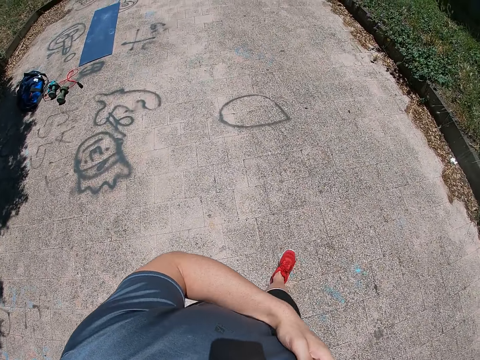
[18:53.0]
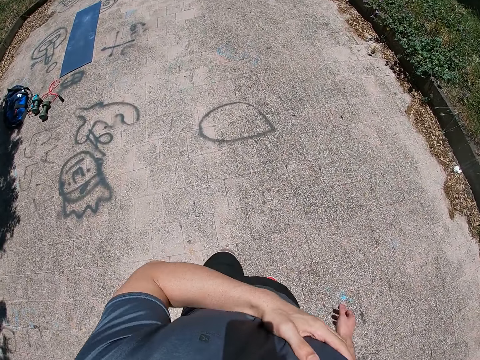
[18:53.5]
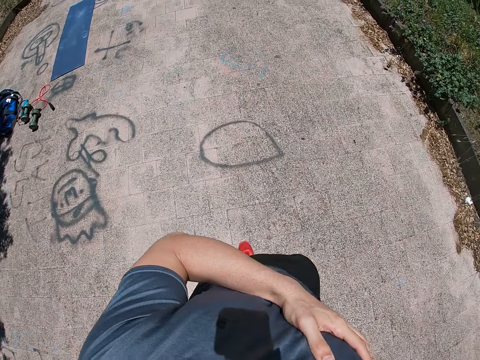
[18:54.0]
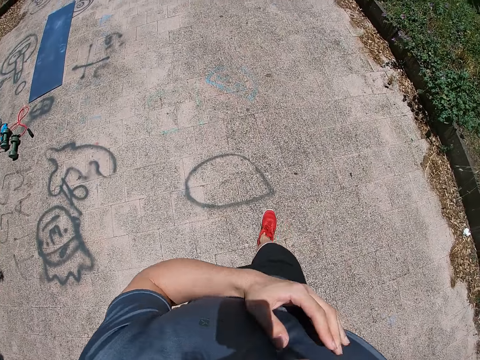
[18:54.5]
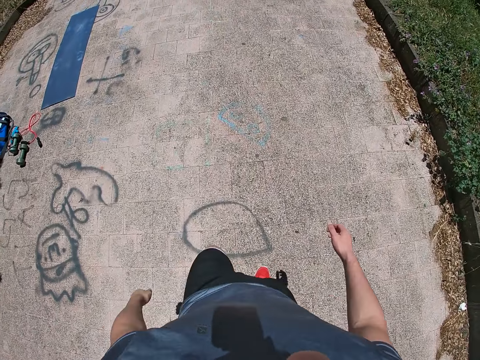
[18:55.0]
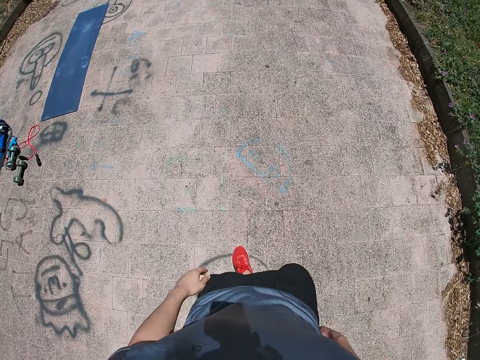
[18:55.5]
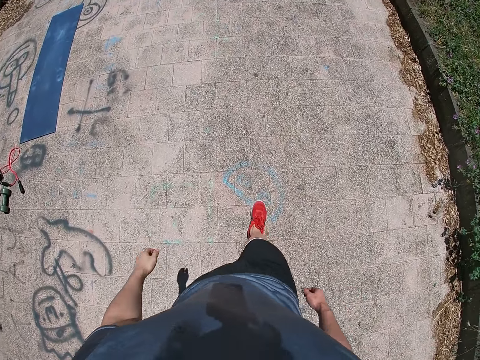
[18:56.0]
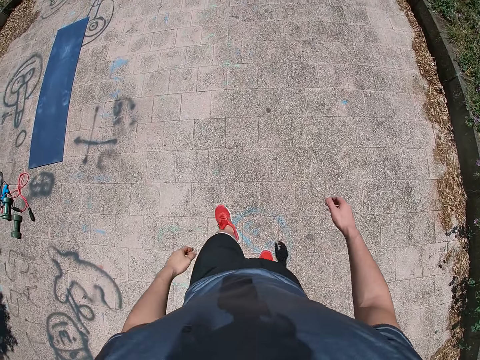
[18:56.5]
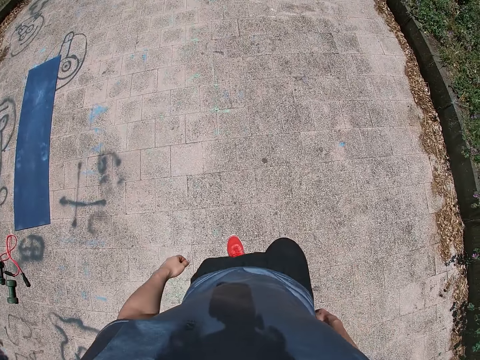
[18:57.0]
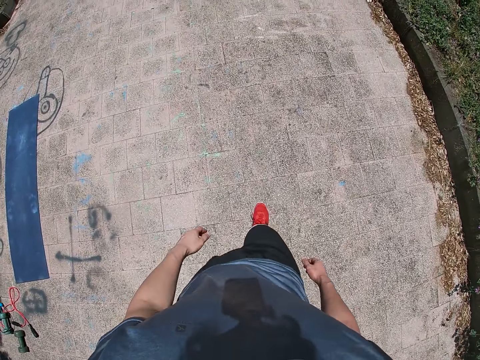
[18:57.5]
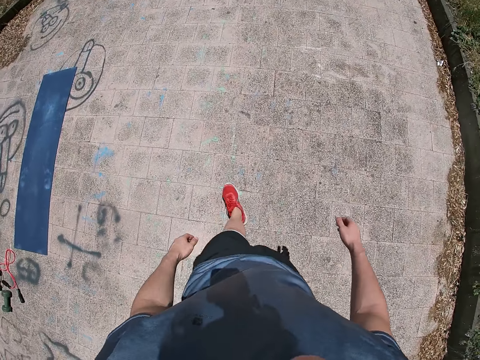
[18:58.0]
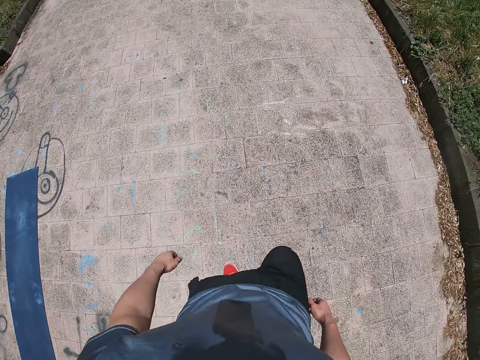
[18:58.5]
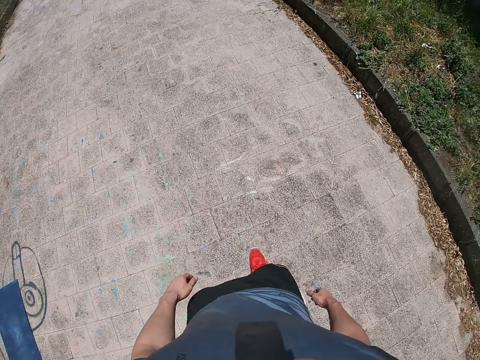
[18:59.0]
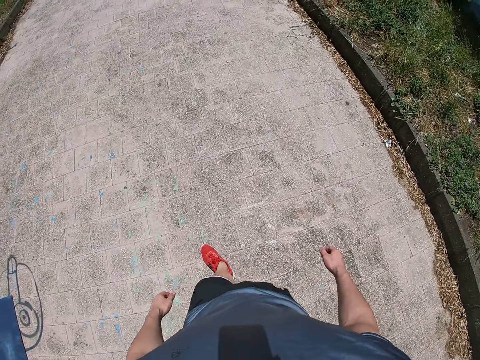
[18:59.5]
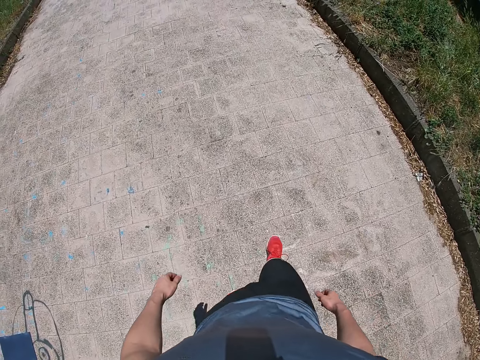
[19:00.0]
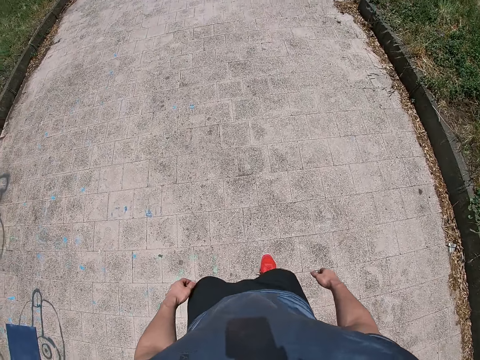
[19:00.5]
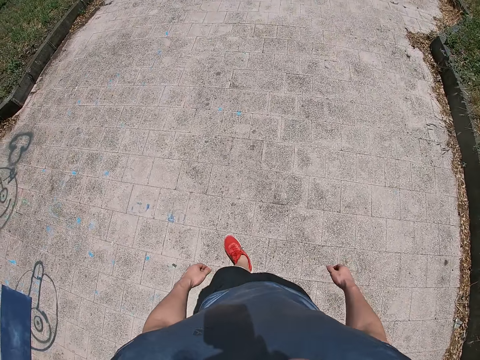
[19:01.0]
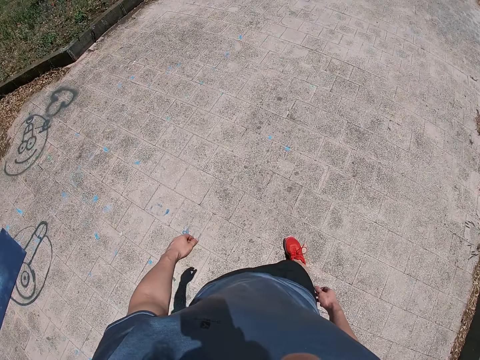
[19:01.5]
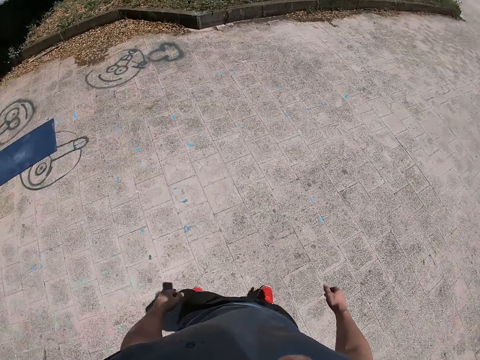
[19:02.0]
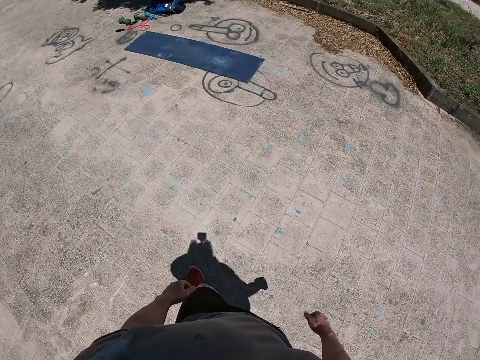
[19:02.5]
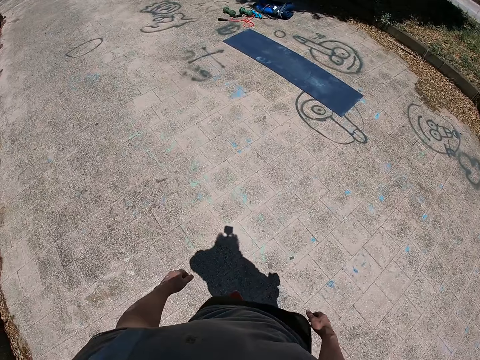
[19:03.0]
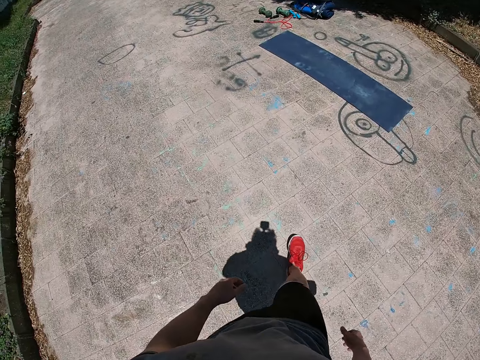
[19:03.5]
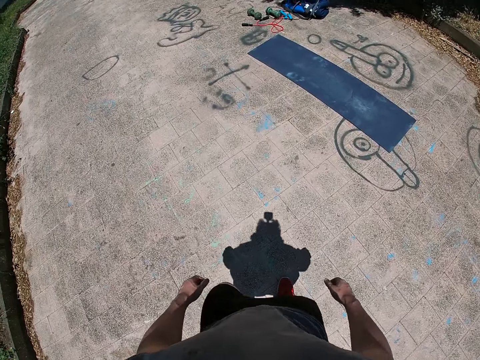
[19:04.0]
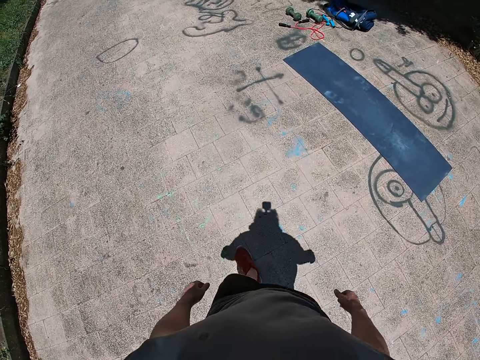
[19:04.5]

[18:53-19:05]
The camera wearer walks on the road.

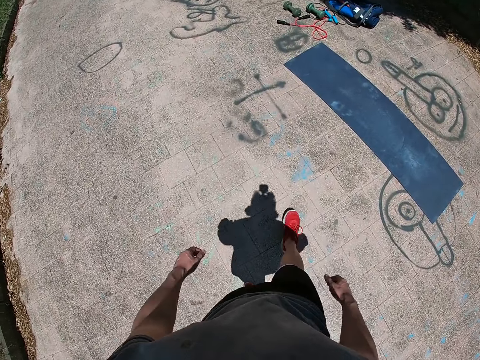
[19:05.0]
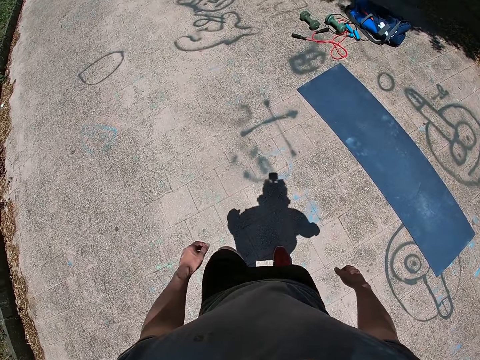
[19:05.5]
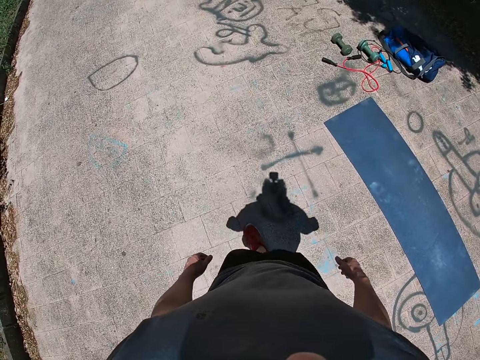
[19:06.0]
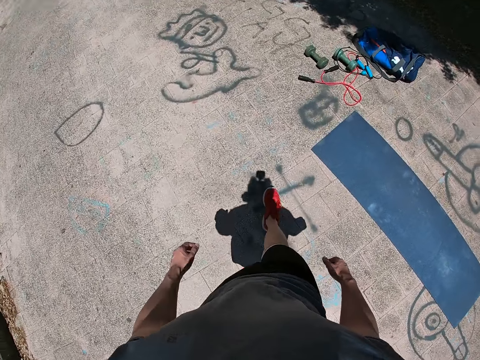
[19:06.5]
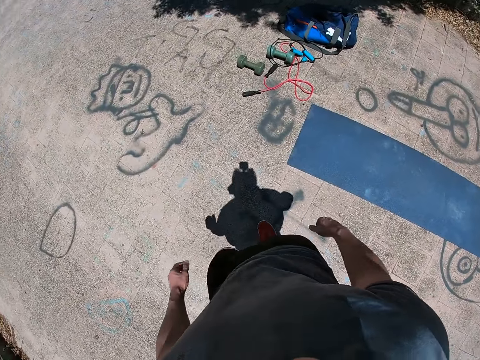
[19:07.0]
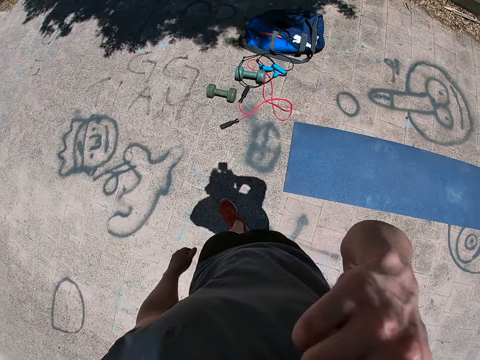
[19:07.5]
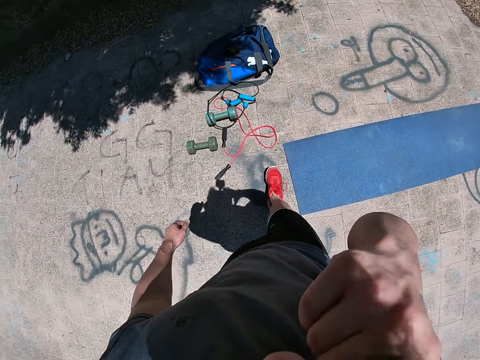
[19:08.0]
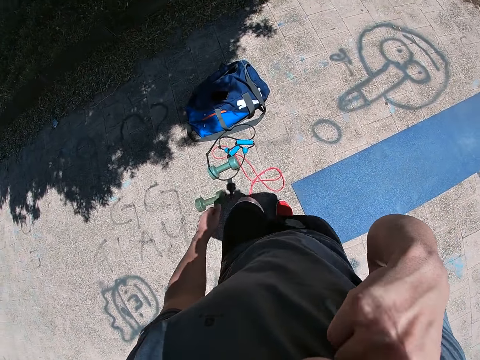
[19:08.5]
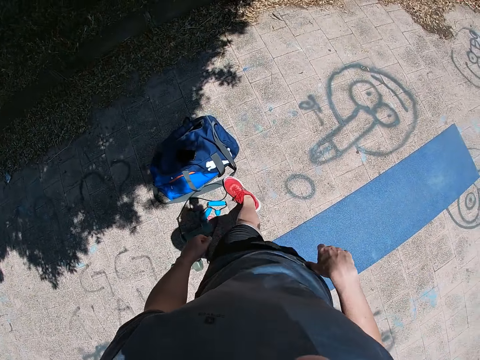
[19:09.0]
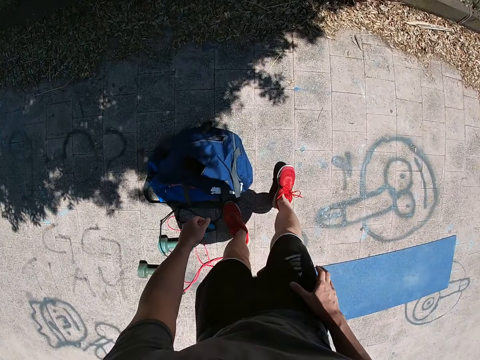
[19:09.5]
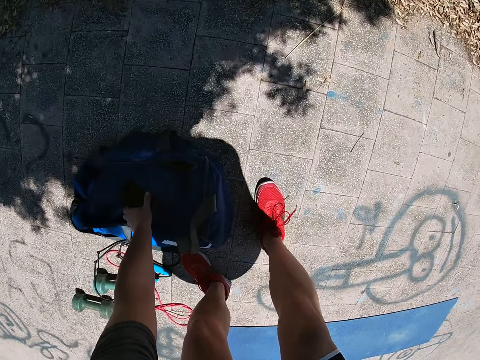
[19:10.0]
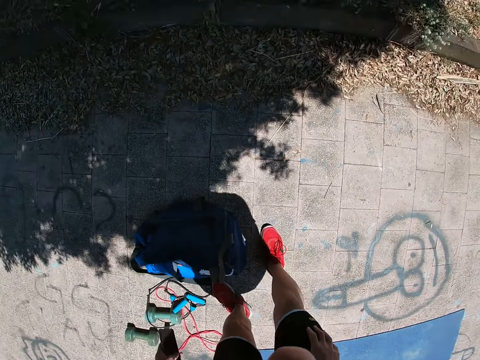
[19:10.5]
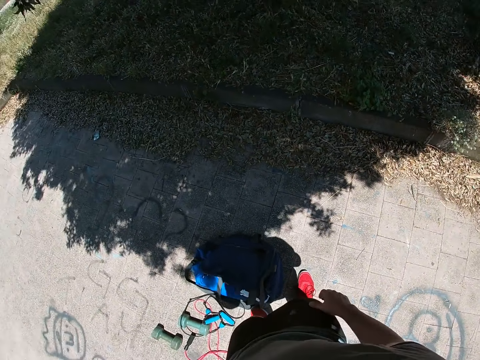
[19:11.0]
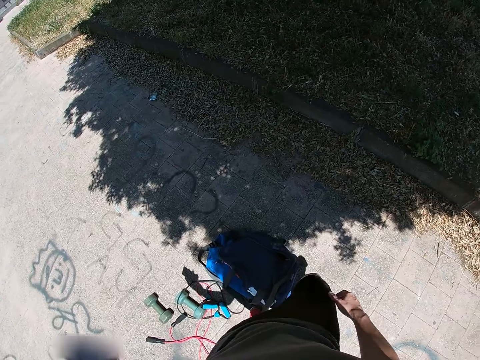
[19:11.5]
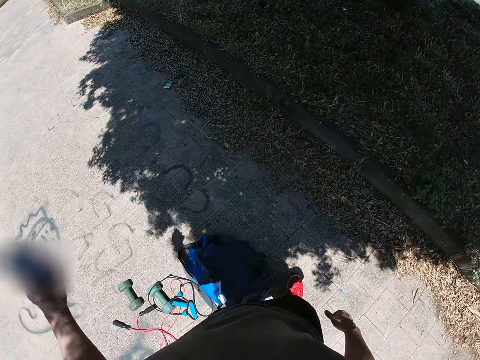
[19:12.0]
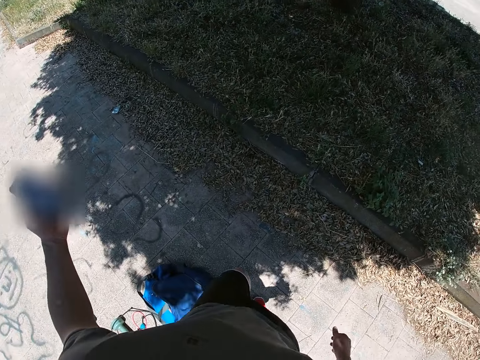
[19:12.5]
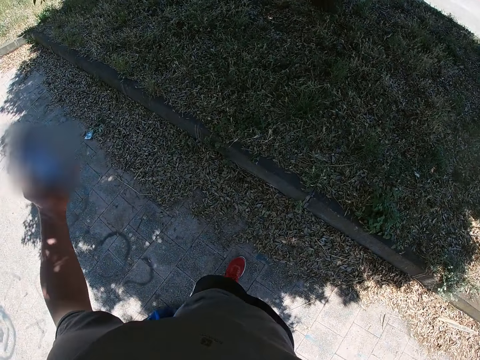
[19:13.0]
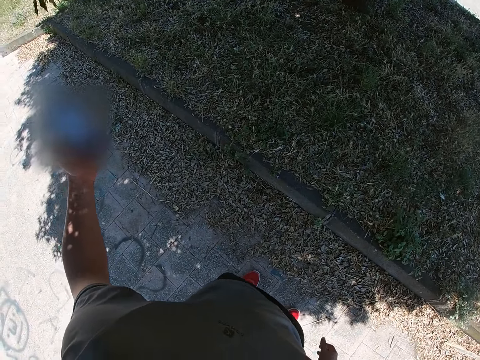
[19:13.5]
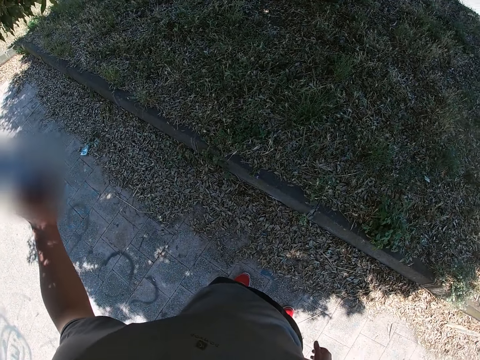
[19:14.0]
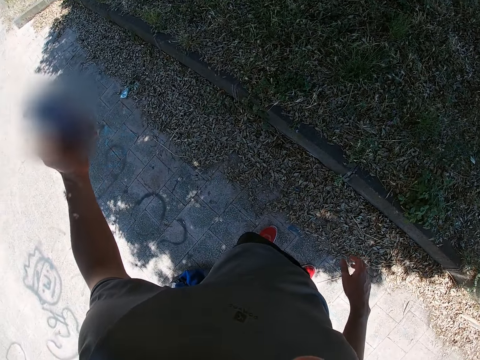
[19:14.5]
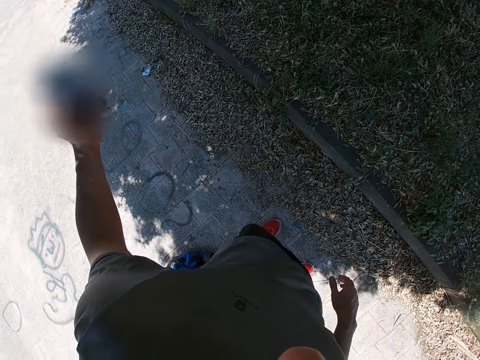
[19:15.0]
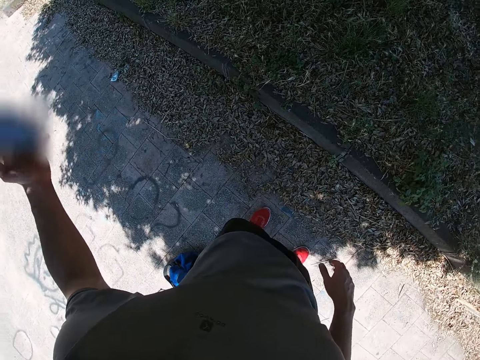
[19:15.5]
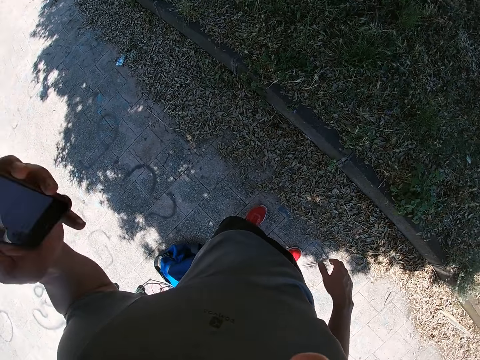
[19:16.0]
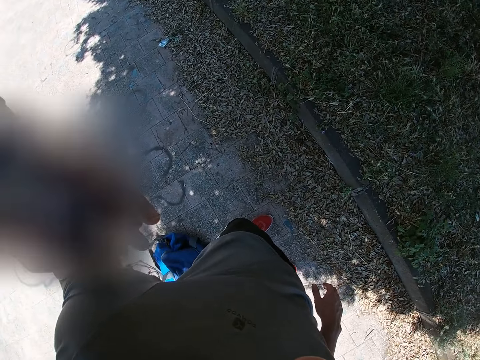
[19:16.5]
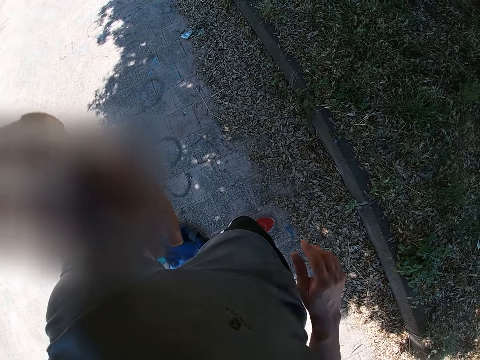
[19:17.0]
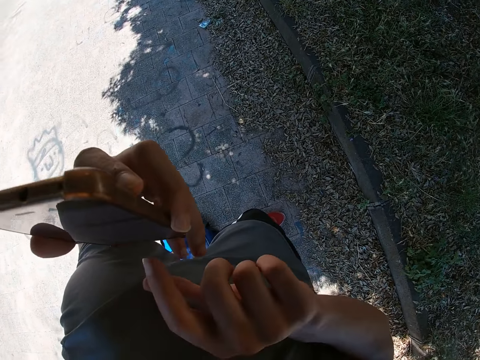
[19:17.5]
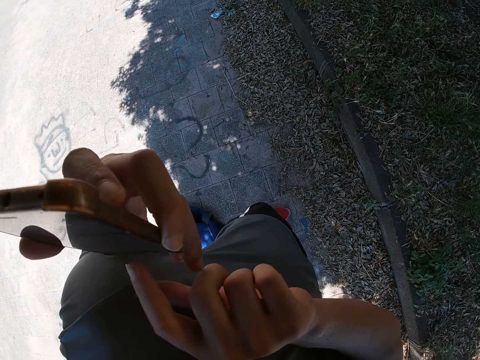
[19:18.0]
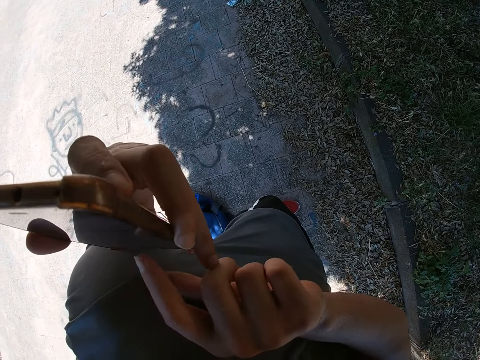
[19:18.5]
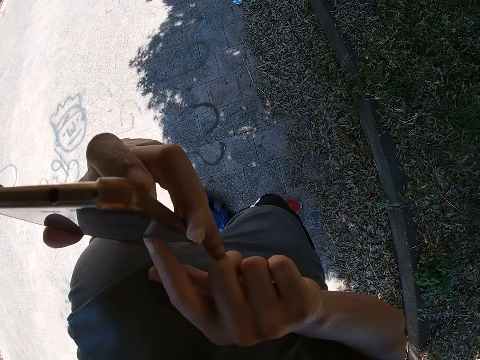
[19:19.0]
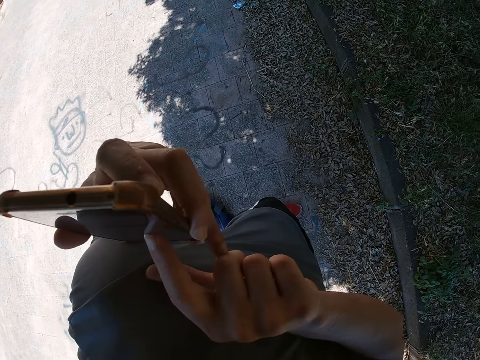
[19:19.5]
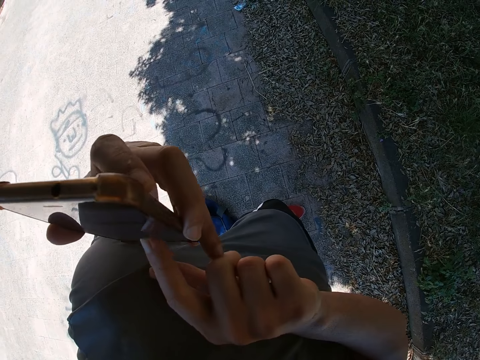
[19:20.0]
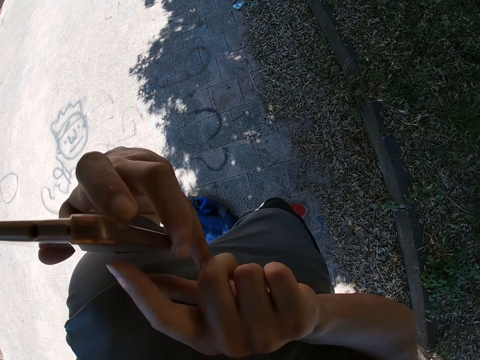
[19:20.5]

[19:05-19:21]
The camera wearer touches his face with his right hand. He picks up a phone on a bag with his left hand. He operates the phone with his right hand.
